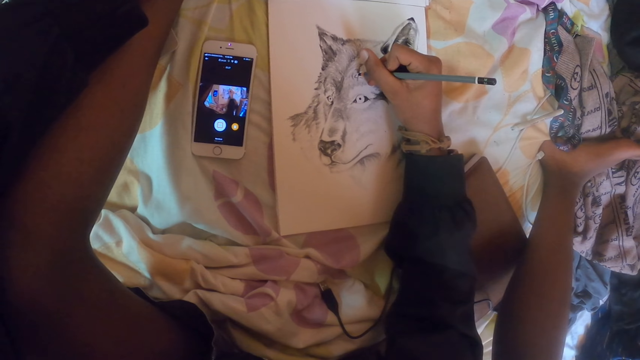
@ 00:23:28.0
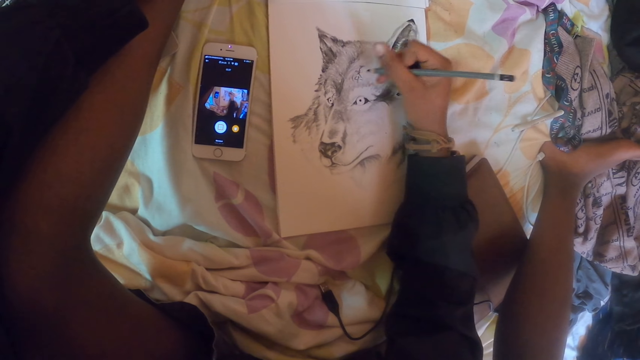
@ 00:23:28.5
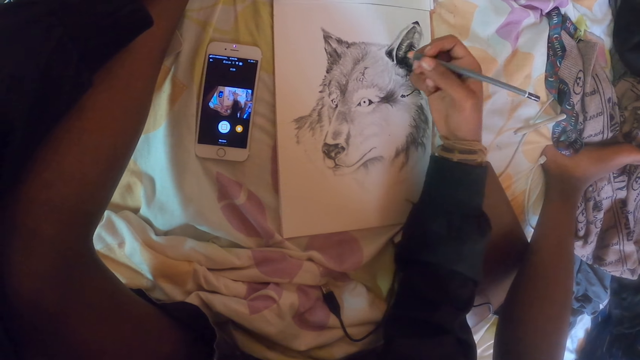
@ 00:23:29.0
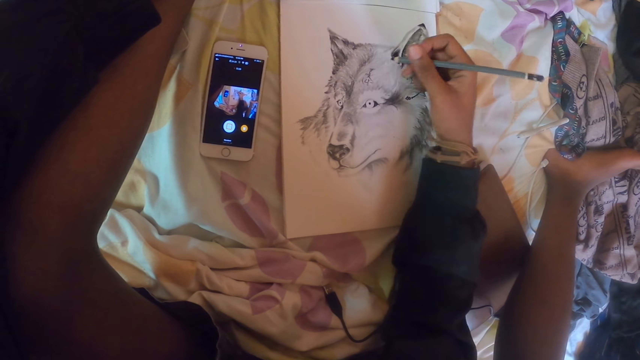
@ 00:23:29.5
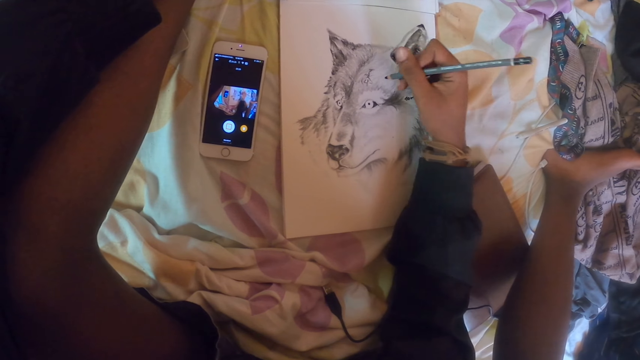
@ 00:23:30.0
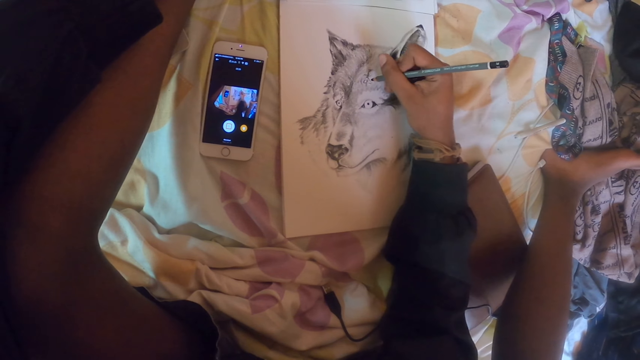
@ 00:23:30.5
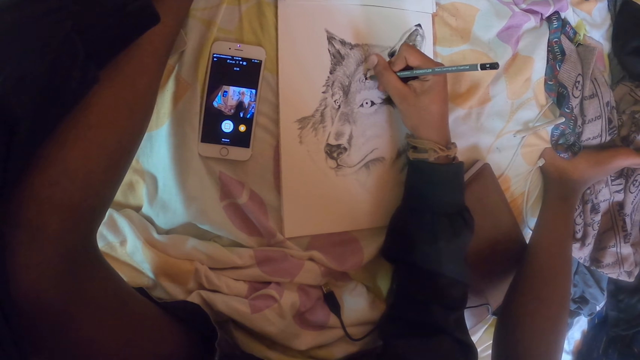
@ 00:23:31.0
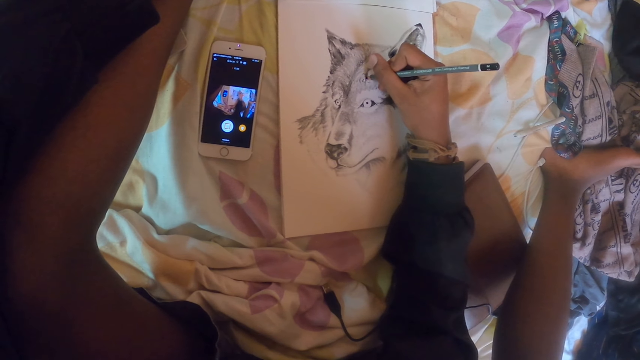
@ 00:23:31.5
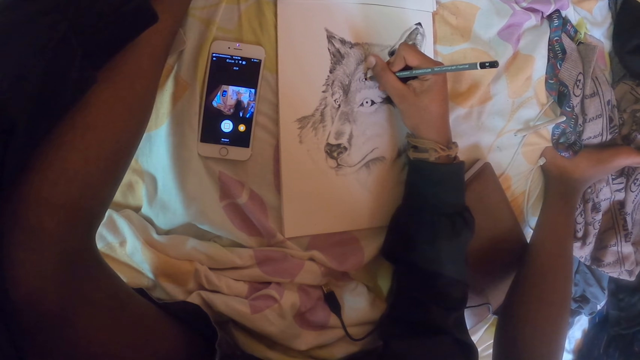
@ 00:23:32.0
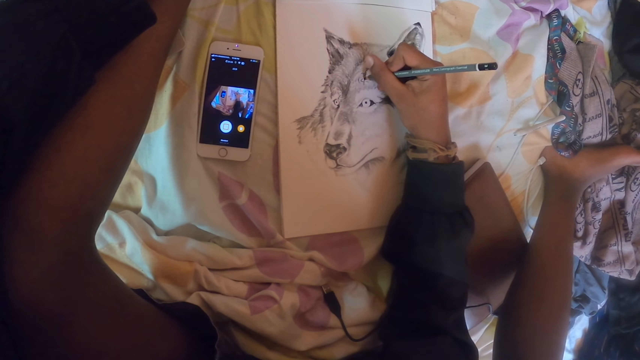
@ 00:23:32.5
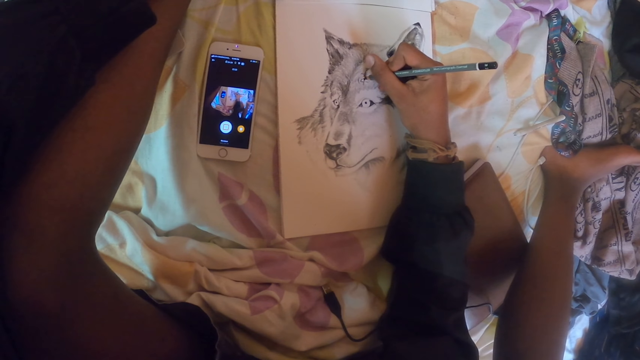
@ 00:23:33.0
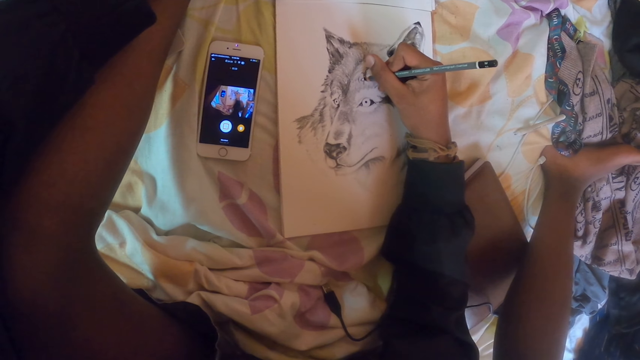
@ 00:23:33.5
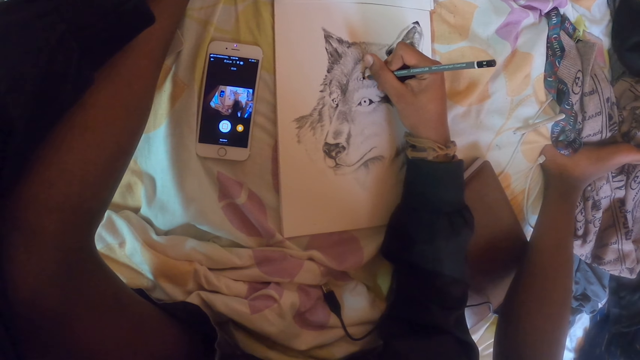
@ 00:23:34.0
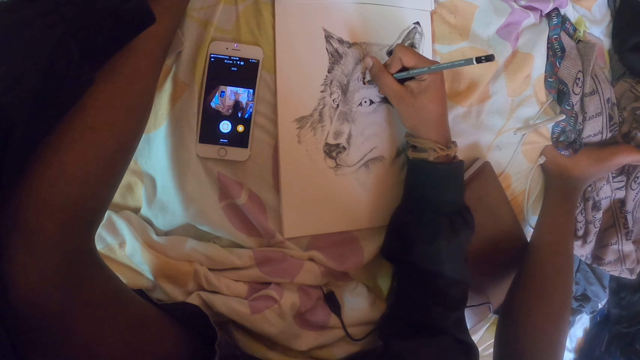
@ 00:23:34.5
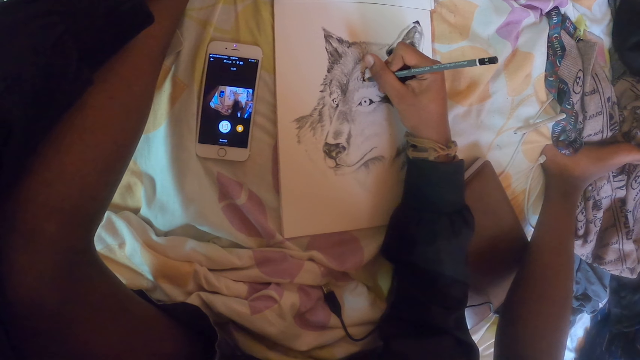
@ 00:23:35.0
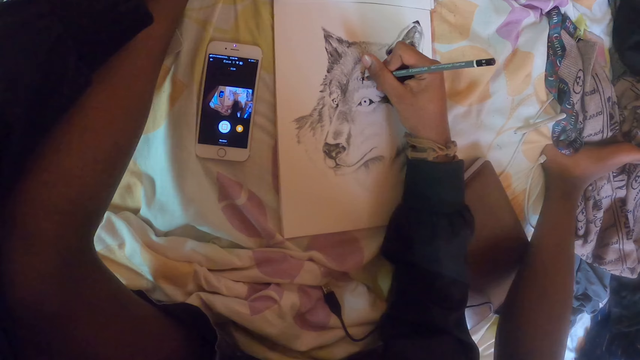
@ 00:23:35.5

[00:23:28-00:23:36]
The camera wearer sketches a fox on a book with a pencil.

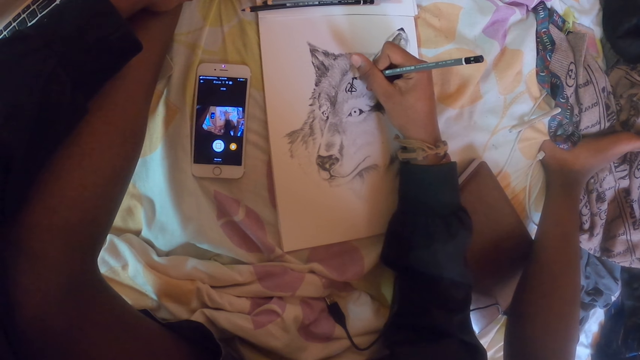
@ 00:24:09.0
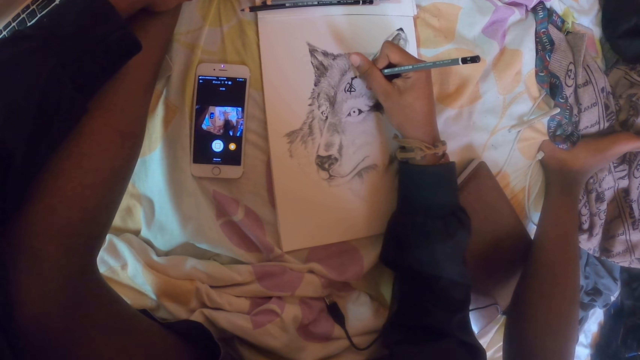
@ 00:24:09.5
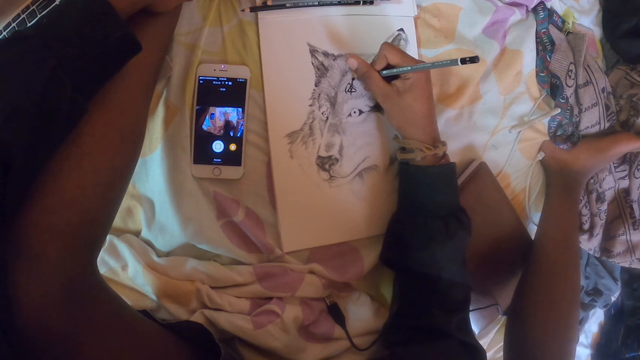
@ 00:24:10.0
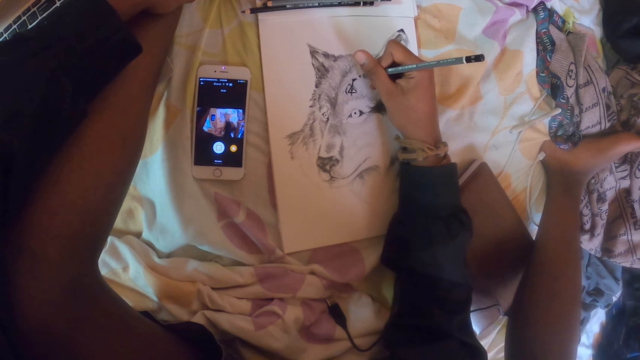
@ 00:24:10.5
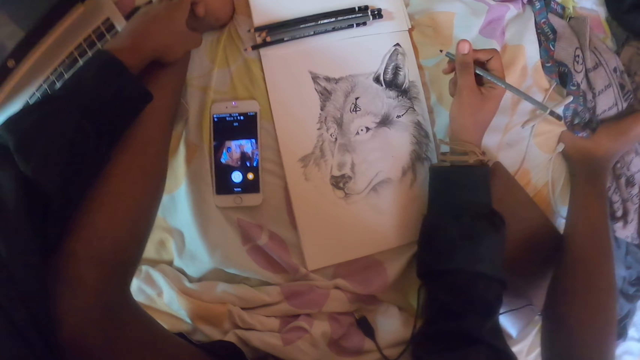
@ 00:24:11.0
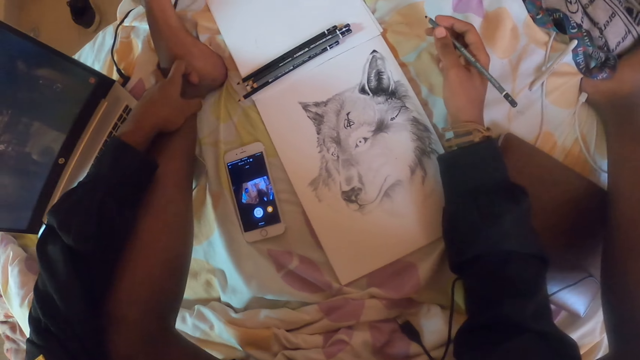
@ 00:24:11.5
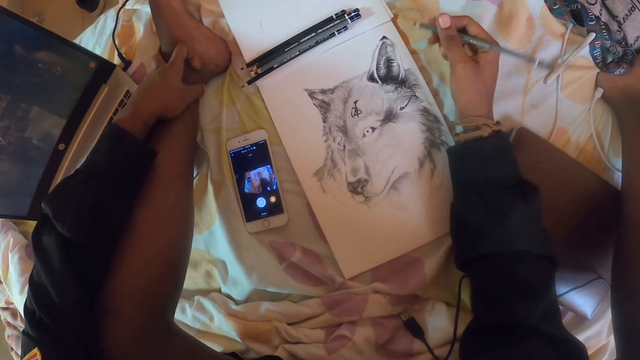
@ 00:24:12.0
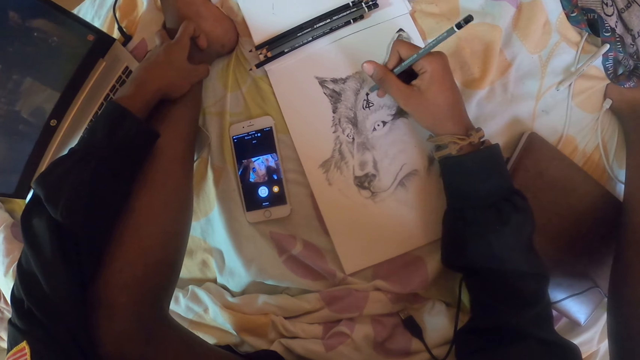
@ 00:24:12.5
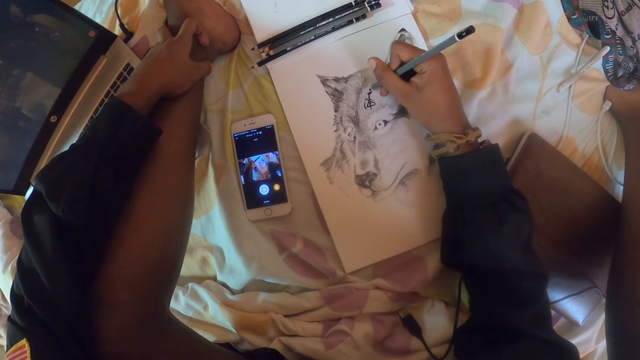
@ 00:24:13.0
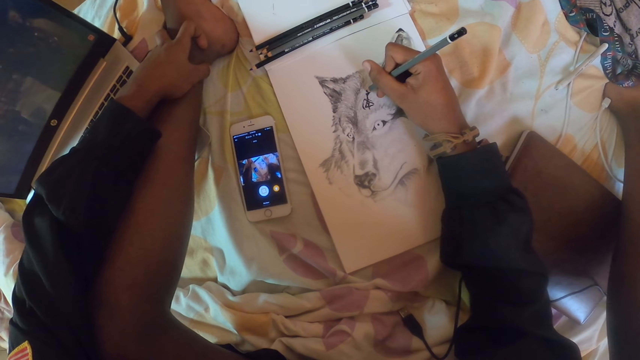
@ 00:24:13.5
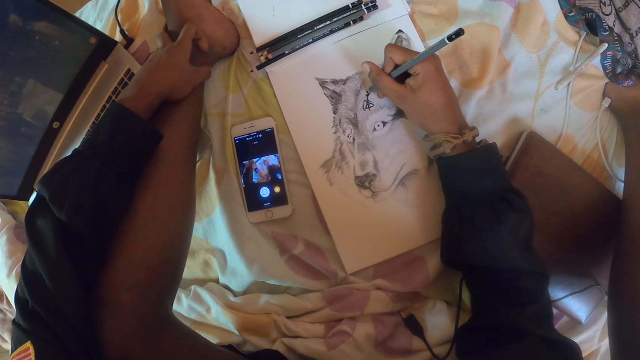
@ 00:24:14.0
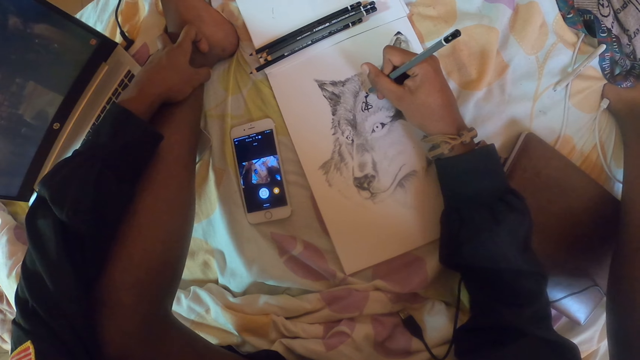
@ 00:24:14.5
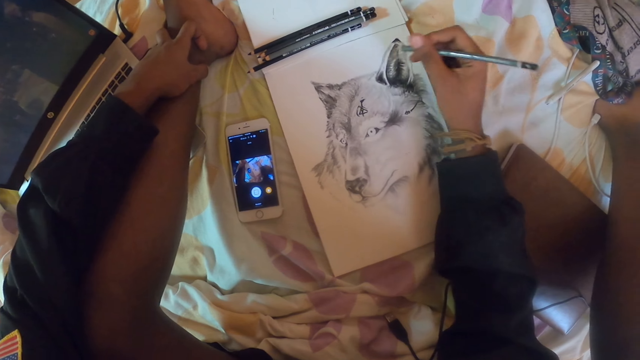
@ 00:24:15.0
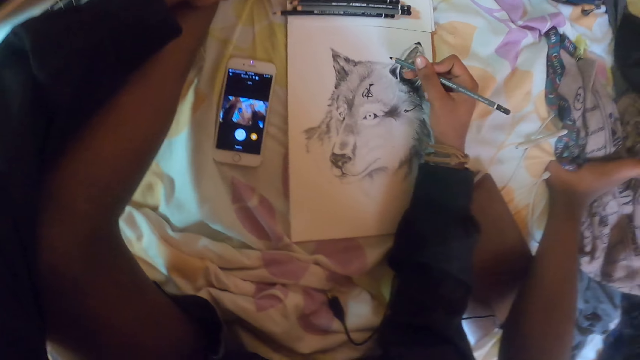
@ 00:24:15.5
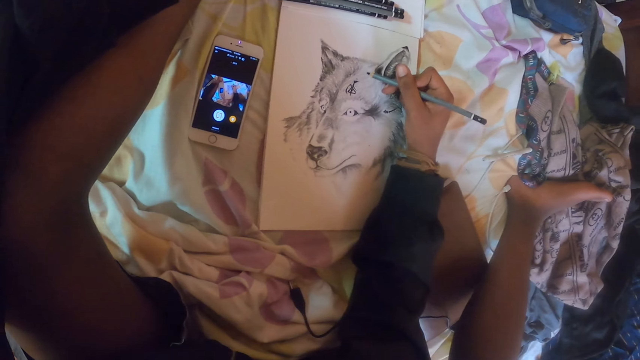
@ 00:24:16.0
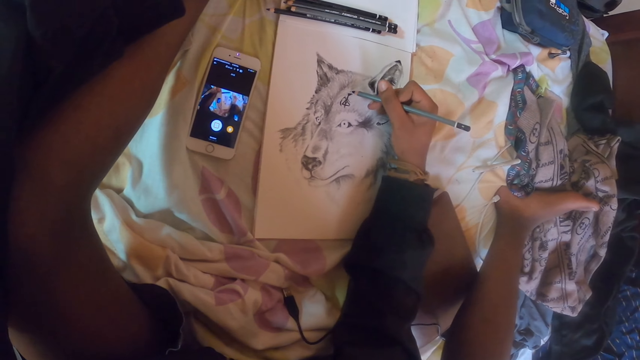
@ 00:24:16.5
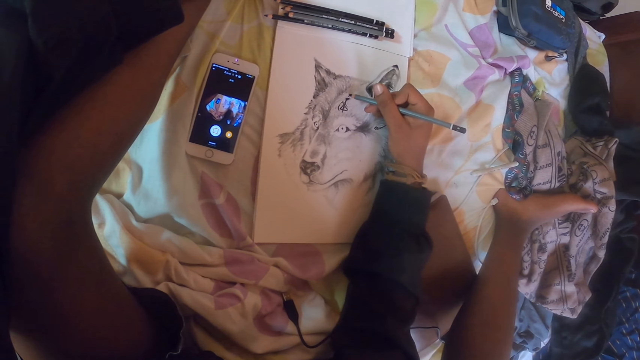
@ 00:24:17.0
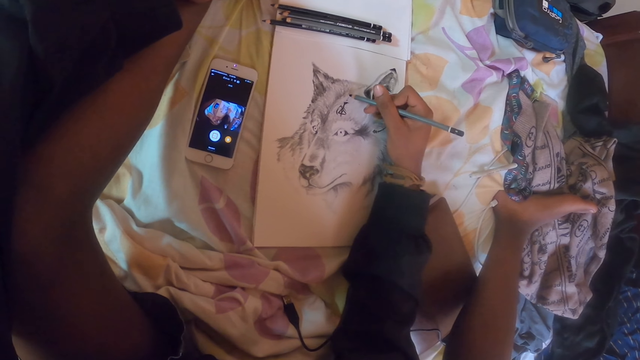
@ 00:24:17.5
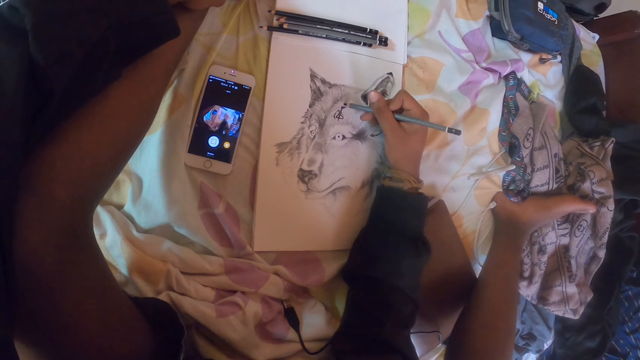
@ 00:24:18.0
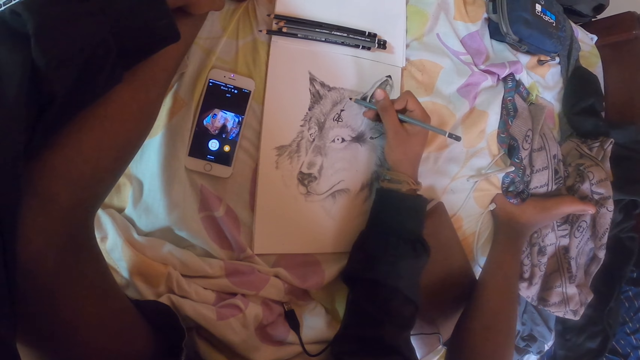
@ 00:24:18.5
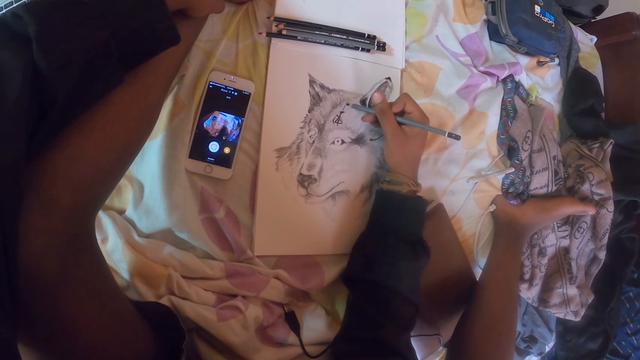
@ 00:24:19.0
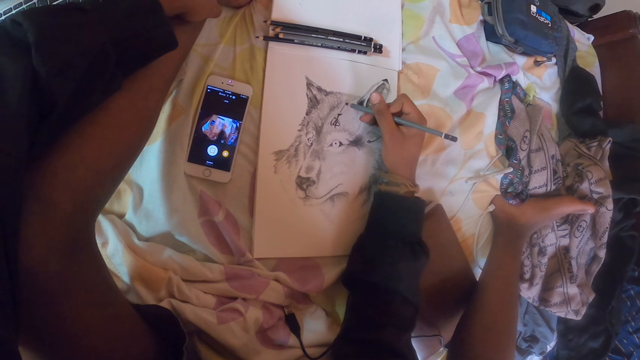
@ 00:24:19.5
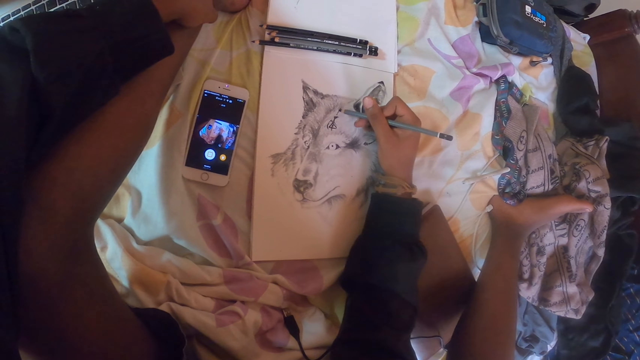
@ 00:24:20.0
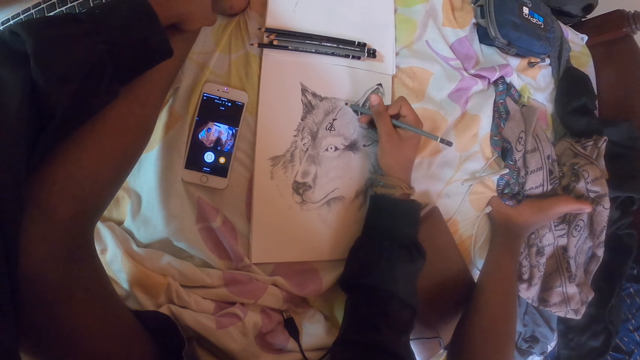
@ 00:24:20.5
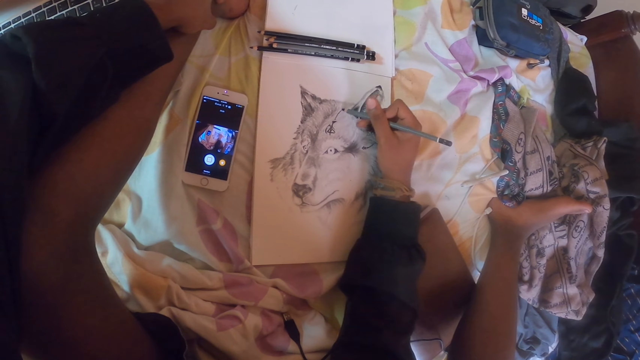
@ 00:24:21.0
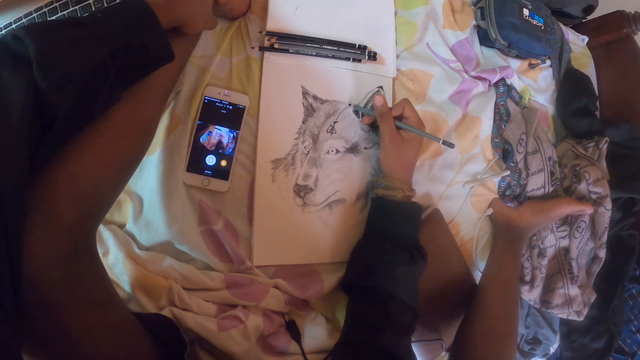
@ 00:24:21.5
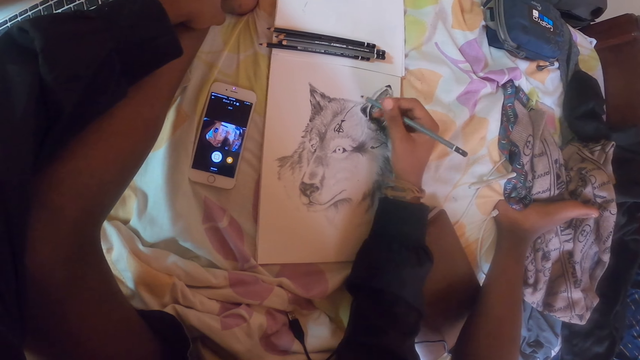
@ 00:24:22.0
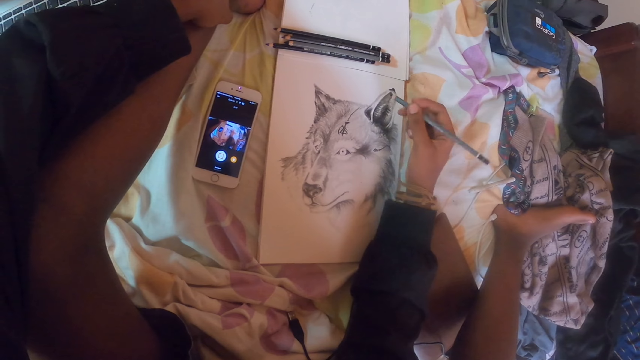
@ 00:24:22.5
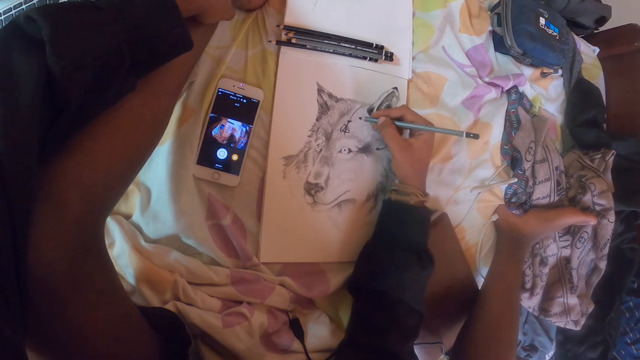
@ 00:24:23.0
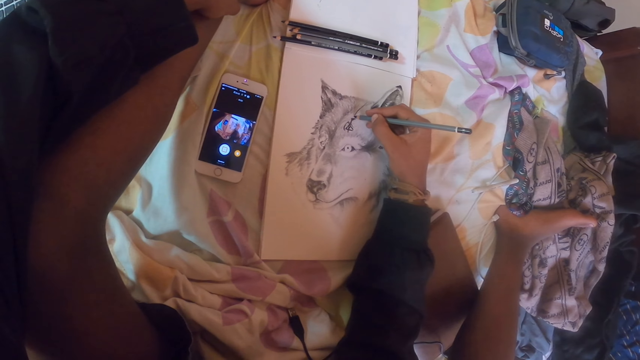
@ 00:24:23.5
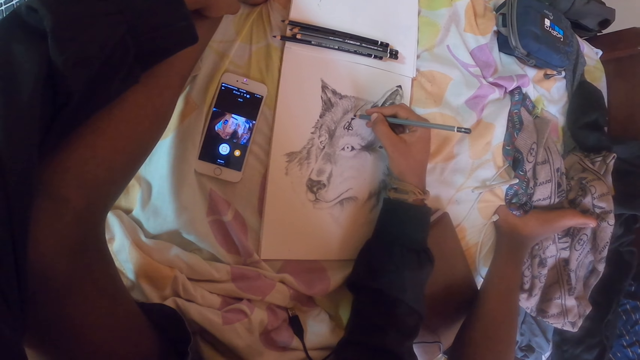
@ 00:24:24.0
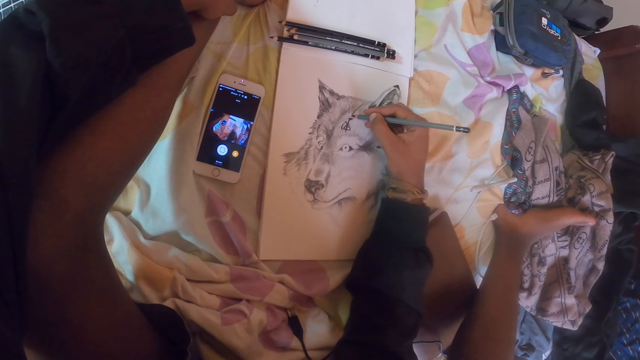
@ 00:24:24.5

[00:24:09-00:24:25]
The camera wearer looks at a sketch. They hold a pencil. They sketch on a book with the pencil. They hold the pencil and look at the sketch. They sketch on the book with the pencil. They hold the pencil. They sketch on the book with the pencil.
